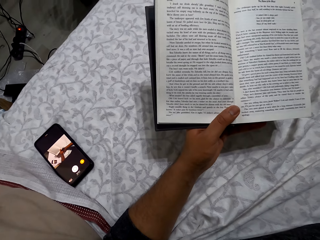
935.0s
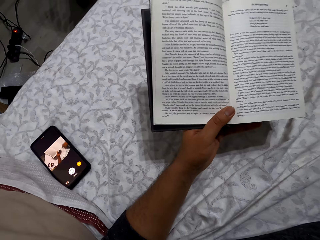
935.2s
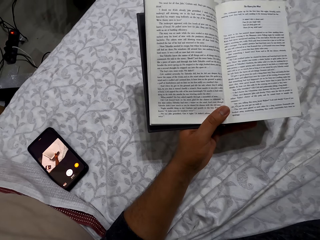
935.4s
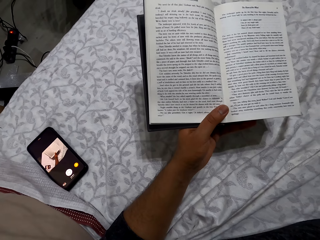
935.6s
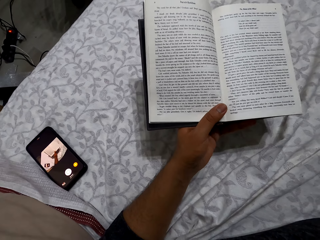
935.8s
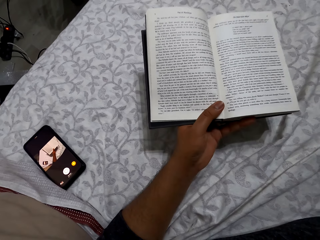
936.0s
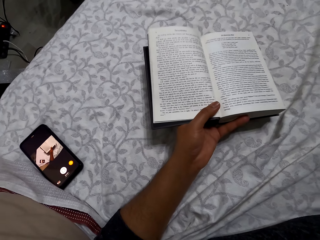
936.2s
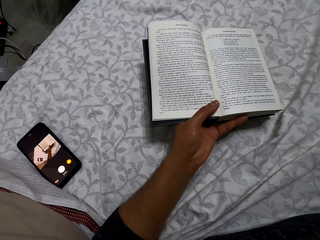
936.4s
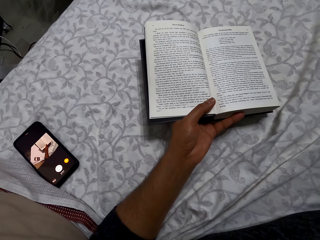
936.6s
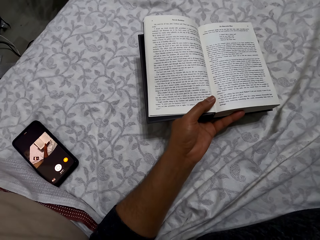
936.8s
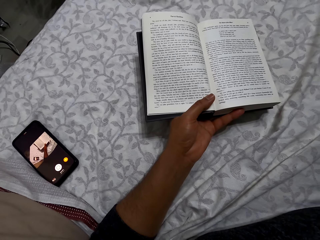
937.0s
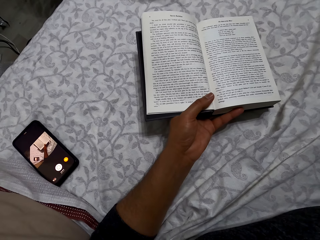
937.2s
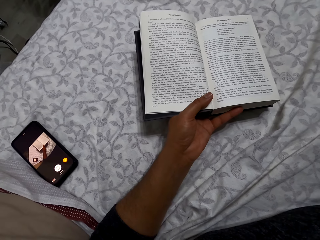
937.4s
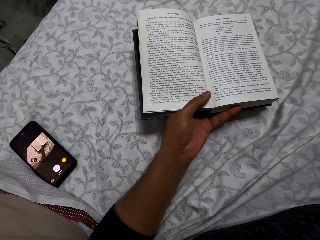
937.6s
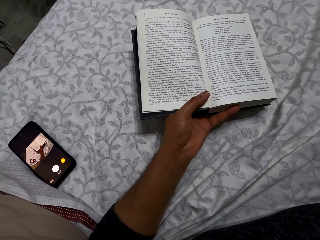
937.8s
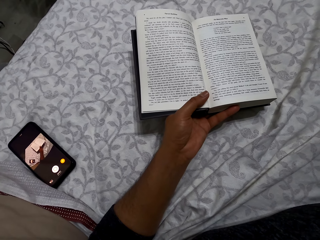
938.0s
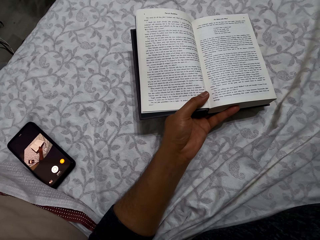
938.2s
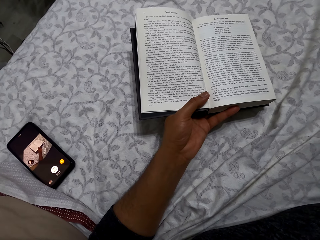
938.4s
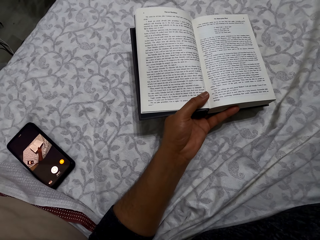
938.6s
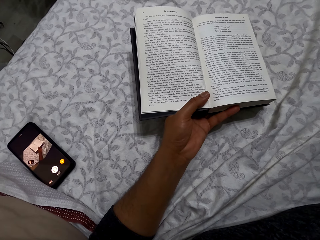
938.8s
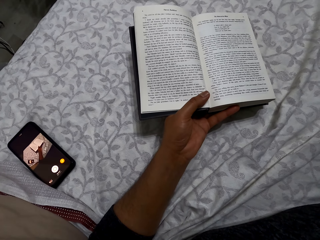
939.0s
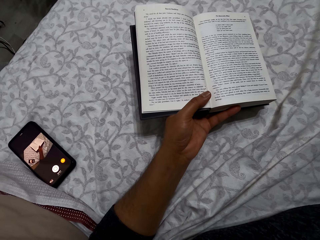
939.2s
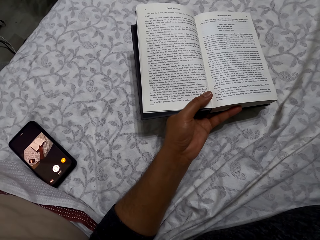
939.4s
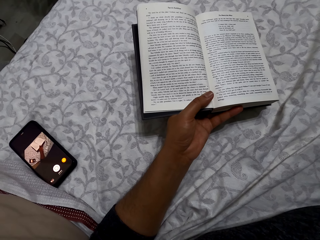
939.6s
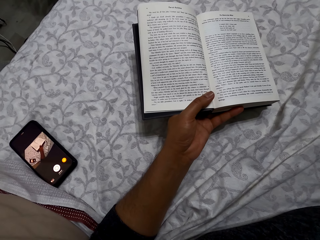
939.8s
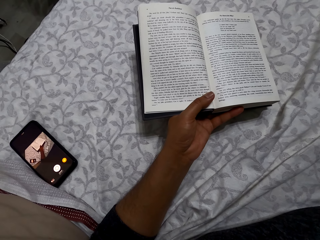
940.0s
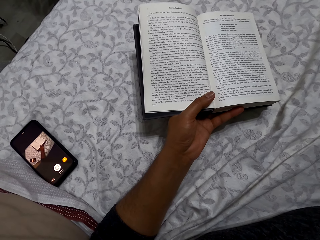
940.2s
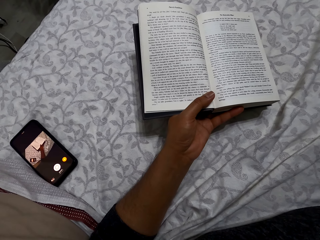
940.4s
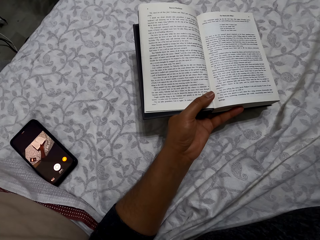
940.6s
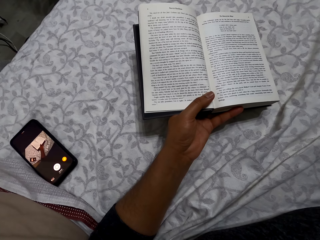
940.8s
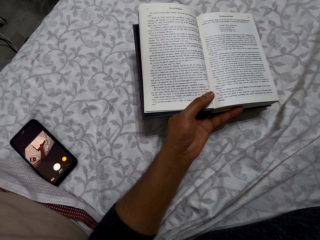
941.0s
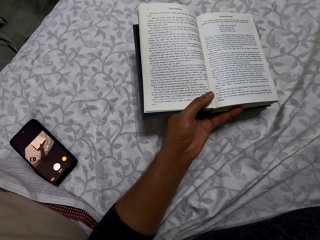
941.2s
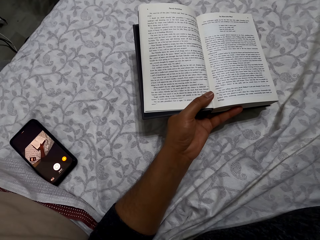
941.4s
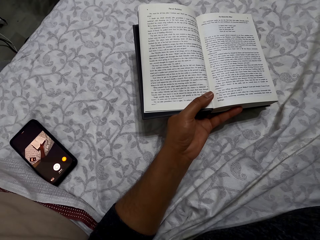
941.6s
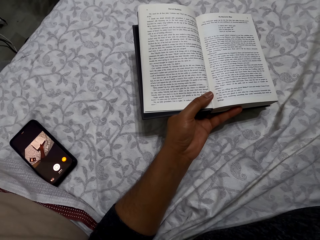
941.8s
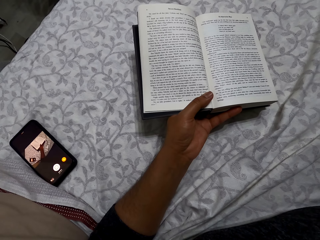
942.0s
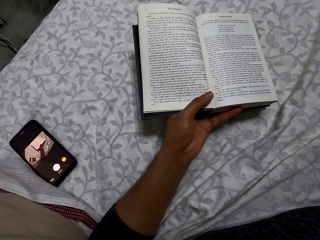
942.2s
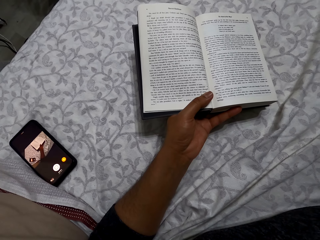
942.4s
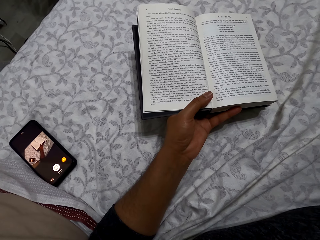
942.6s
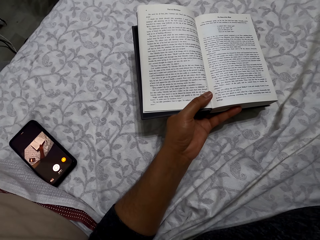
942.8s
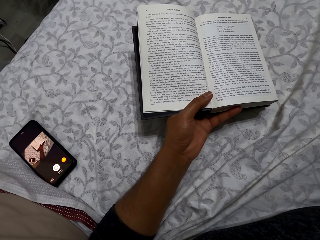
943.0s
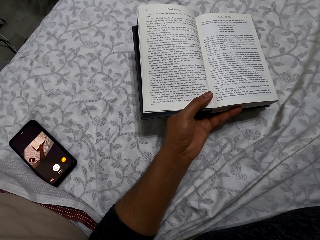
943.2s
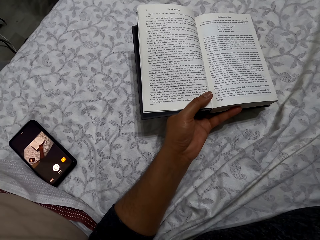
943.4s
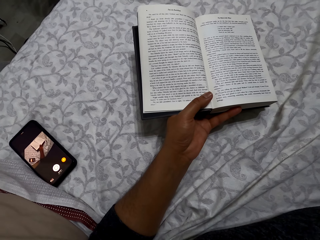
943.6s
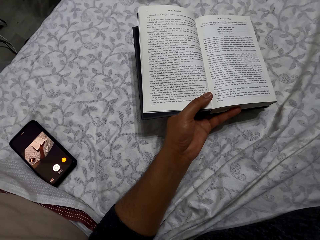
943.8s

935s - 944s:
The camera wearer reads the book. They place the book on a bed. They read the book.

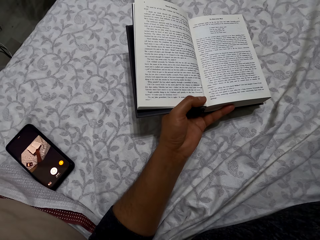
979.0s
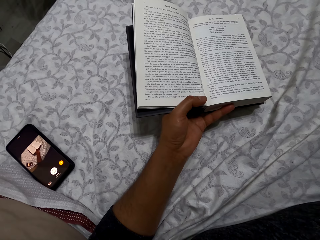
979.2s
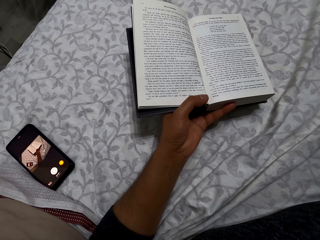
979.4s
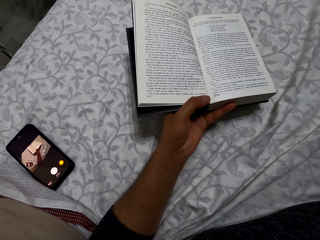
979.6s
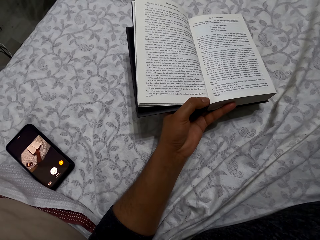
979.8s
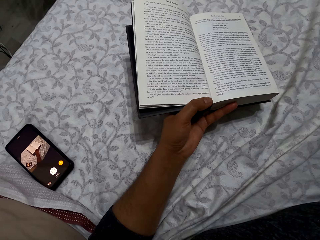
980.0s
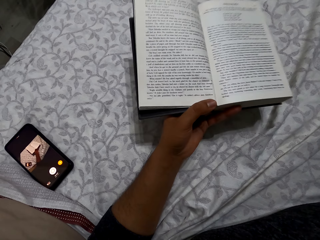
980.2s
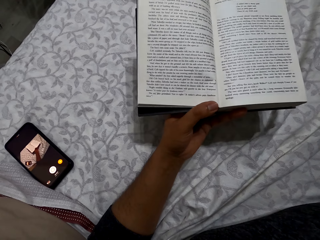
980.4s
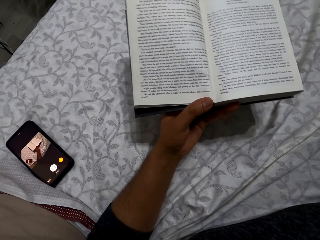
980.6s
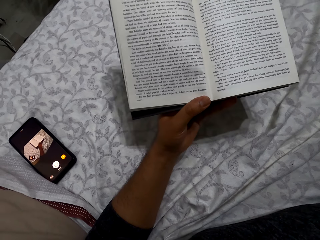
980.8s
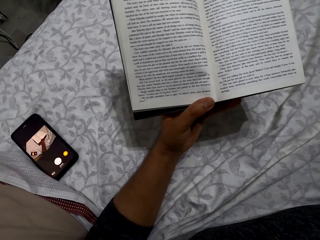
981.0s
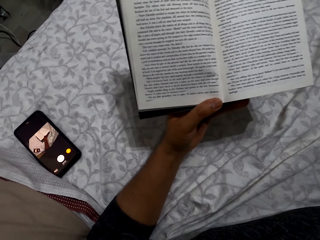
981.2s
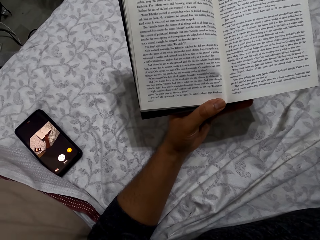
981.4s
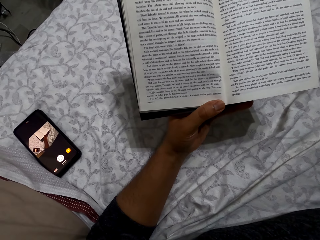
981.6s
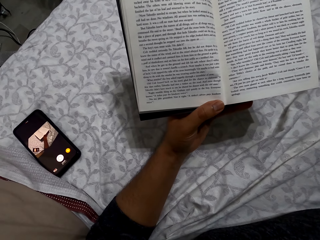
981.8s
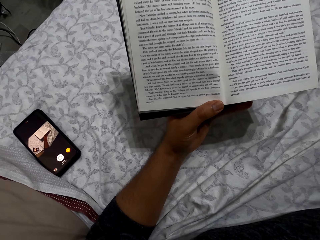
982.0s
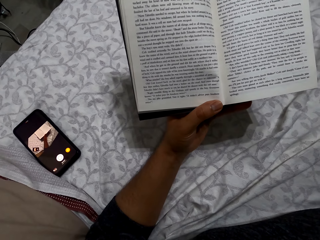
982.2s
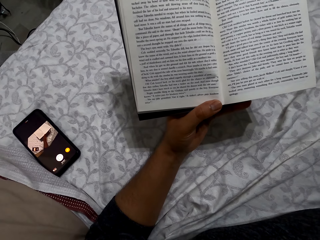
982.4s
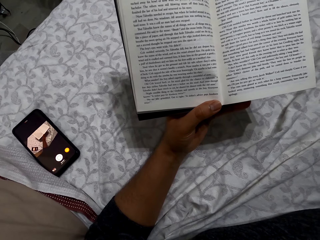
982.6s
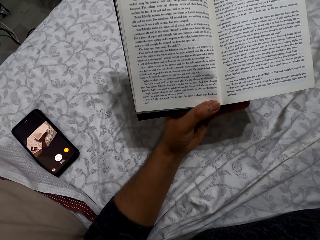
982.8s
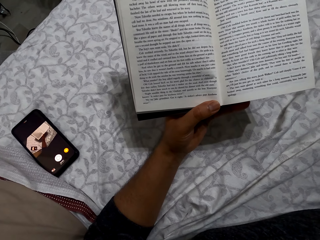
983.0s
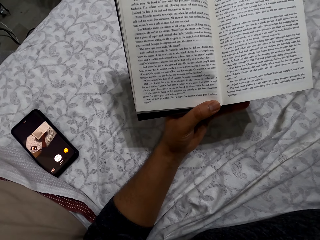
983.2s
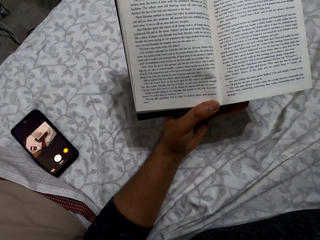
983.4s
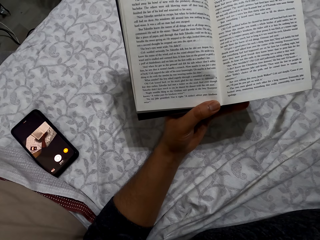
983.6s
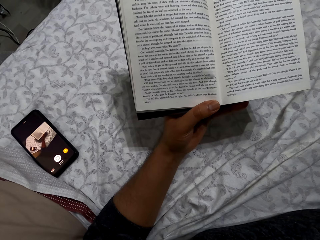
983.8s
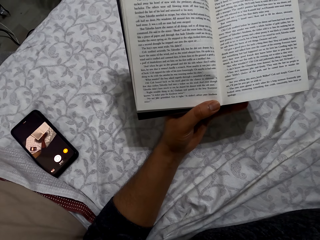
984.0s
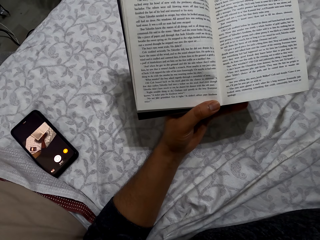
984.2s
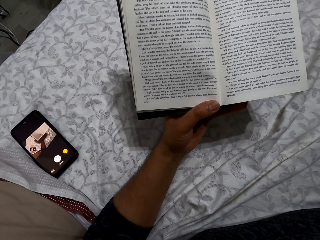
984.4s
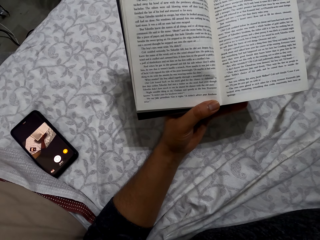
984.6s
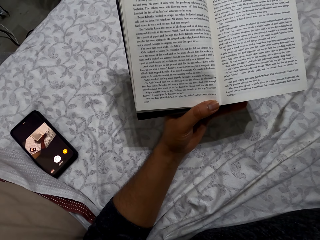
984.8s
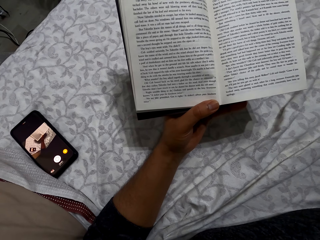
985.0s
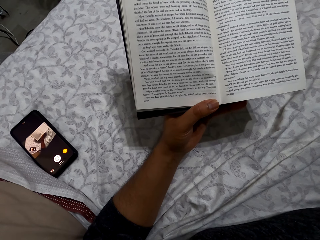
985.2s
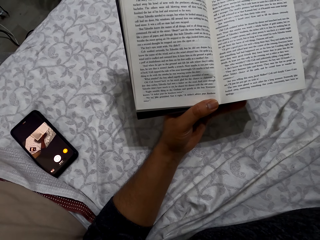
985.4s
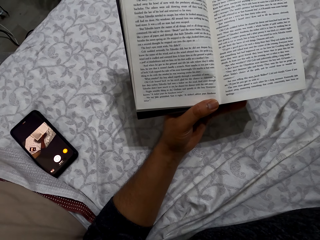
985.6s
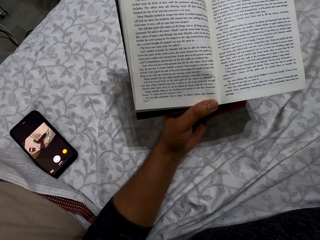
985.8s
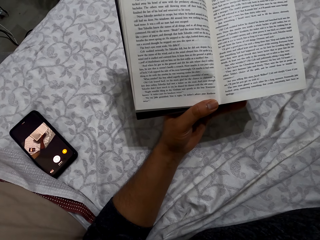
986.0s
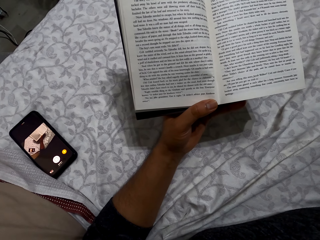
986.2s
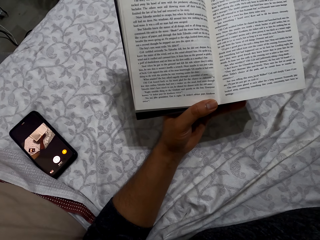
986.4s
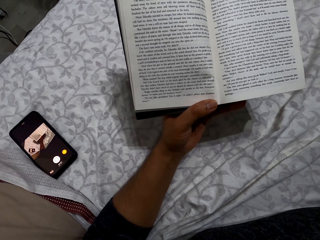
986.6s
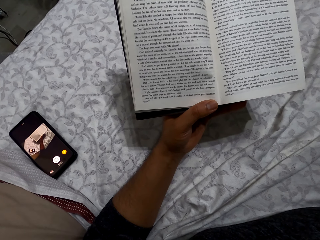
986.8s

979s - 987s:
The camera wearer lifts the book from a bed. They read the book.

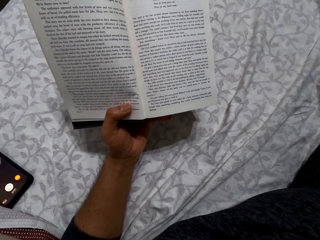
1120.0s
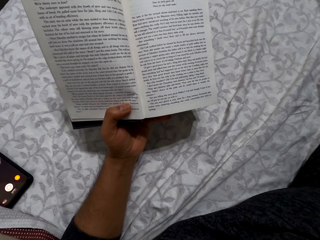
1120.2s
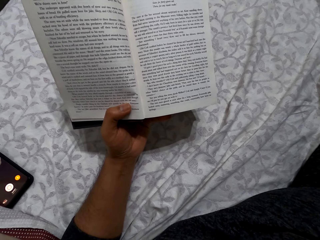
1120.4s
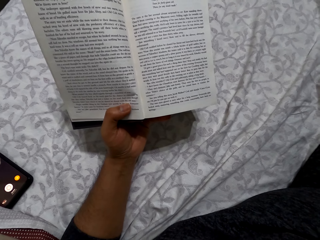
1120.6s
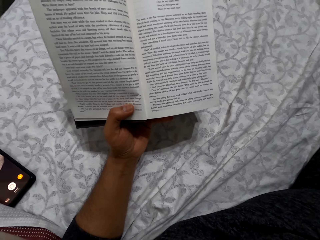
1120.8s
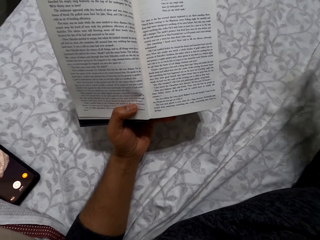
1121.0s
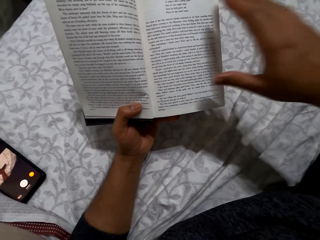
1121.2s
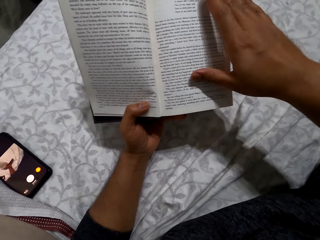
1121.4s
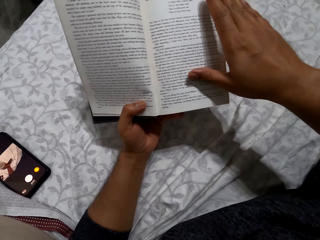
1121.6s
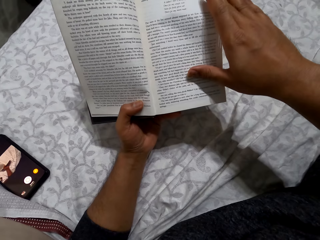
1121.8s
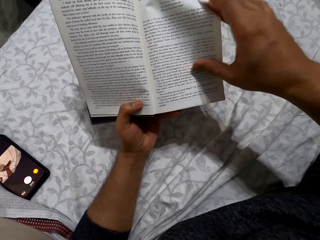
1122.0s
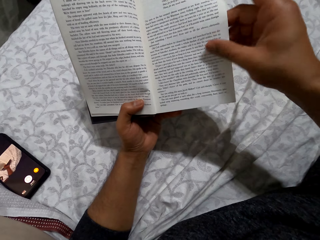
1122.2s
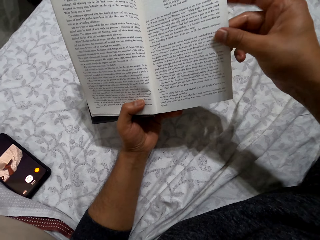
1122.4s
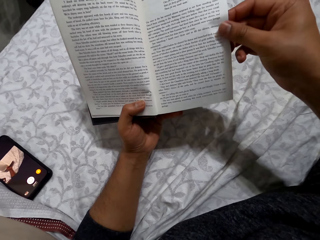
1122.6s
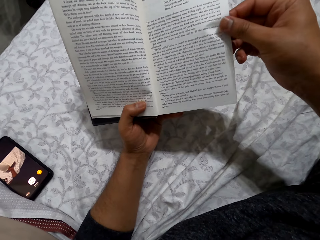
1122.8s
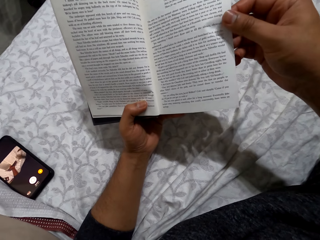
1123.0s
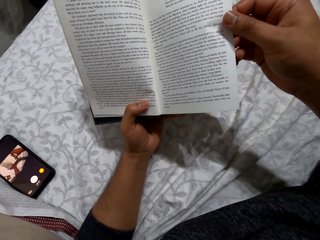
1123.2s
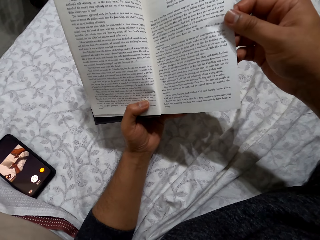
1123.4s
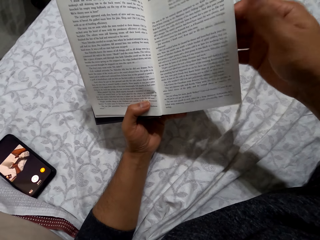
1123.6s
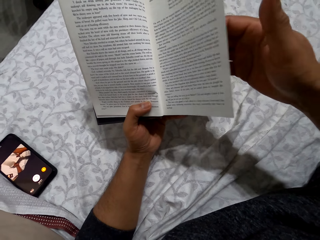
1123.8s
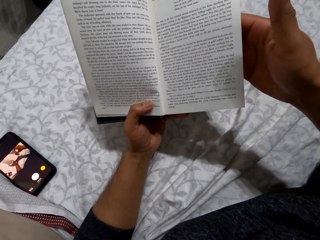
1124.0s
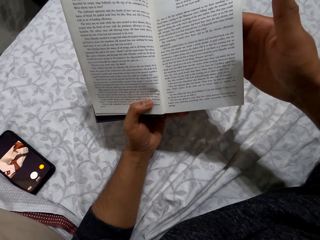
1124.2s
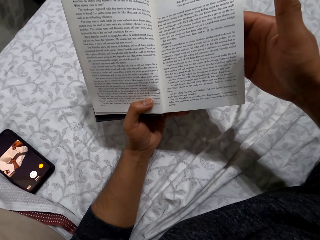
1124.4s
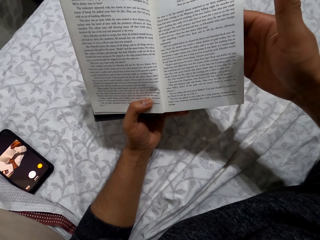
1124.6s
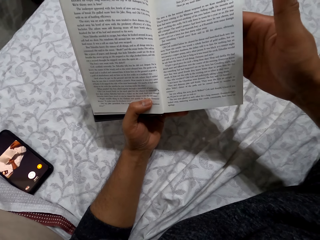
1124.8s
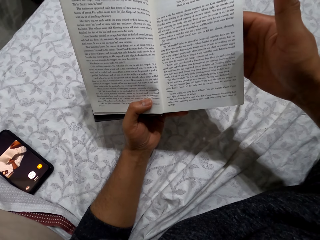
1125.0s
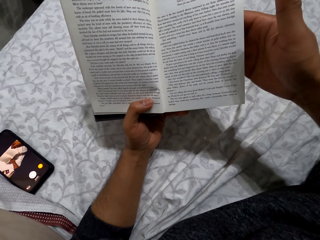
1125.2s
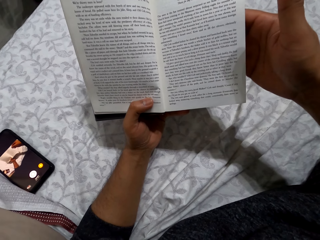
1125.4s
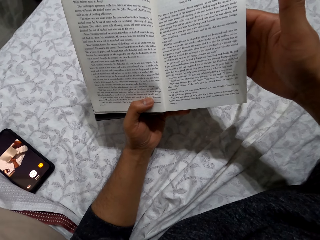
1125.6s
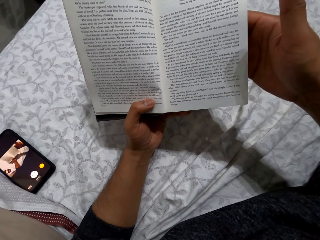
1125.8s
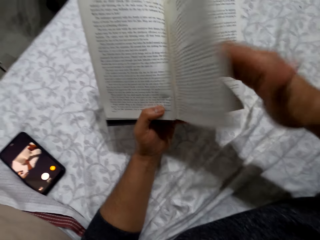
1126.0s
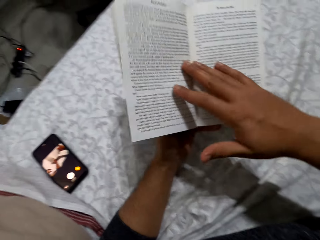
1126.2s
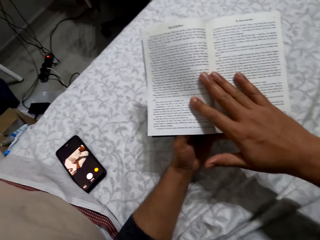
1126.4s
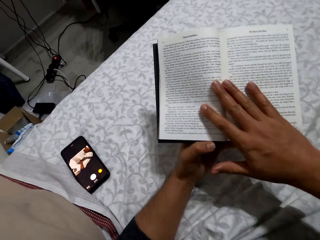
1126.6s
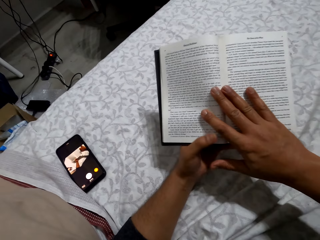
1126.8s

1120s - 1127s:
The camera wearer turns the page. They hold a book page. They read the book. They flip the book.
